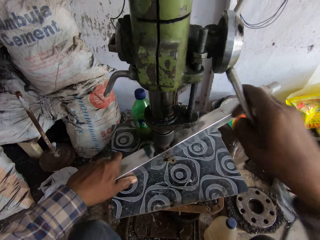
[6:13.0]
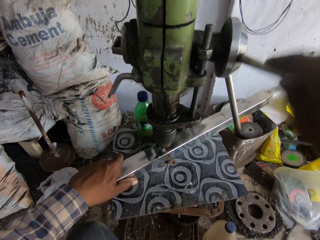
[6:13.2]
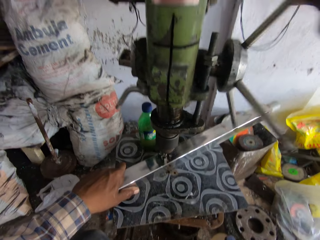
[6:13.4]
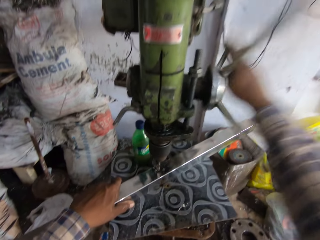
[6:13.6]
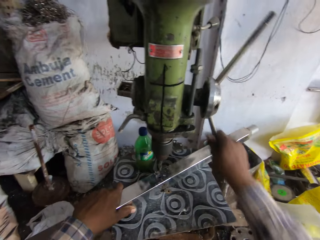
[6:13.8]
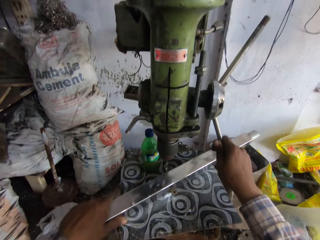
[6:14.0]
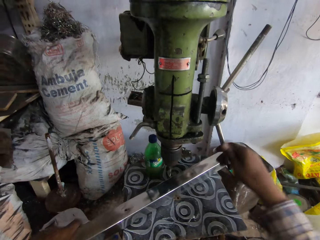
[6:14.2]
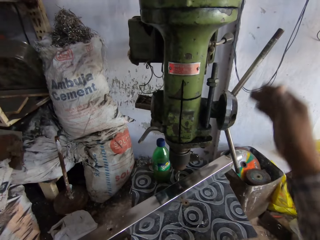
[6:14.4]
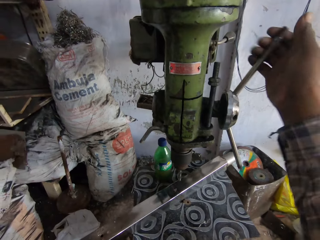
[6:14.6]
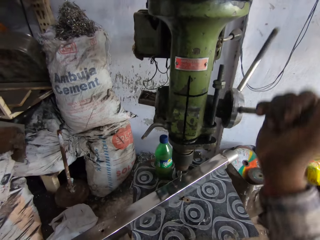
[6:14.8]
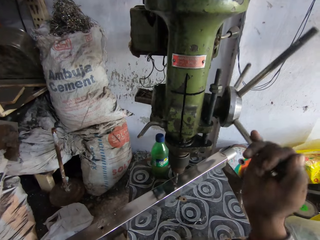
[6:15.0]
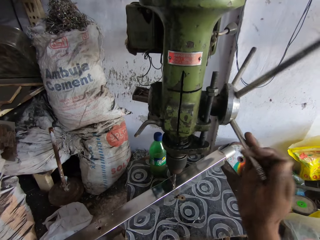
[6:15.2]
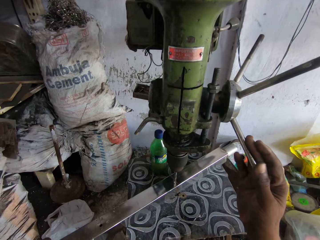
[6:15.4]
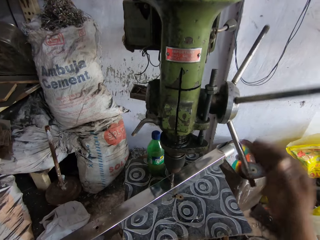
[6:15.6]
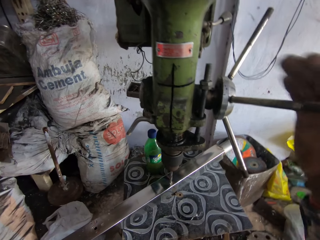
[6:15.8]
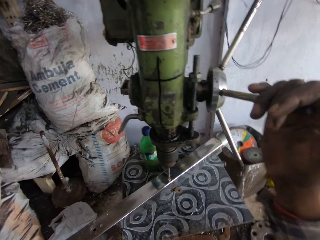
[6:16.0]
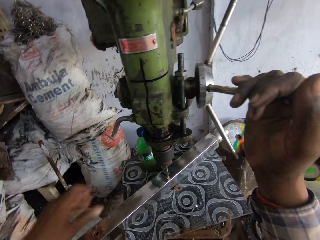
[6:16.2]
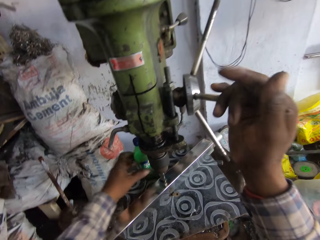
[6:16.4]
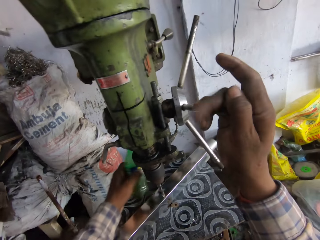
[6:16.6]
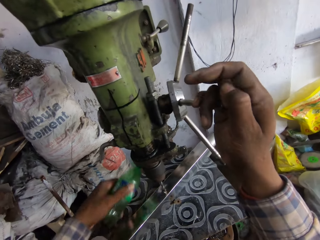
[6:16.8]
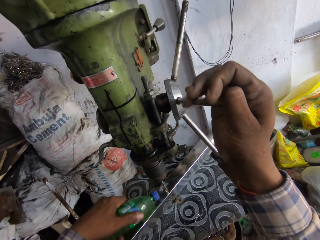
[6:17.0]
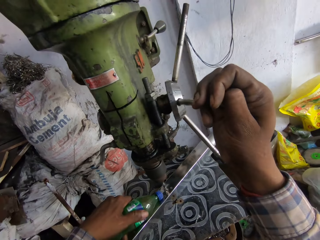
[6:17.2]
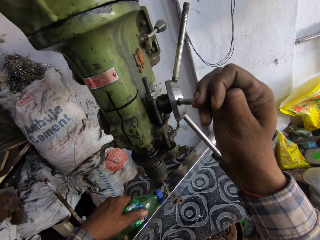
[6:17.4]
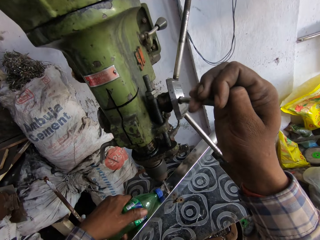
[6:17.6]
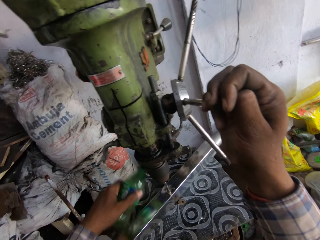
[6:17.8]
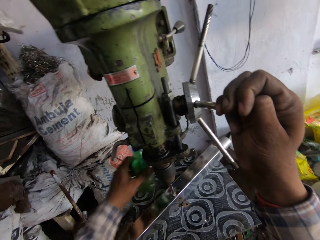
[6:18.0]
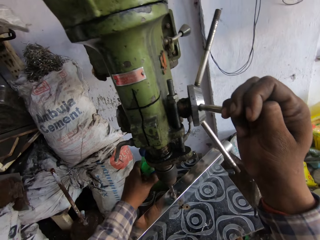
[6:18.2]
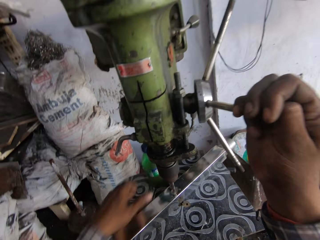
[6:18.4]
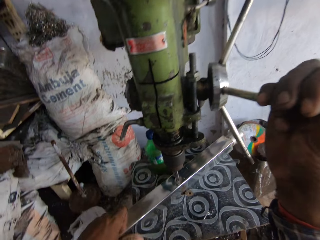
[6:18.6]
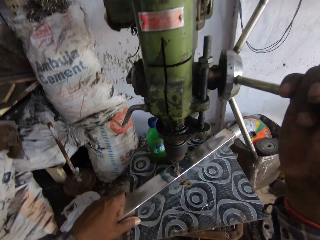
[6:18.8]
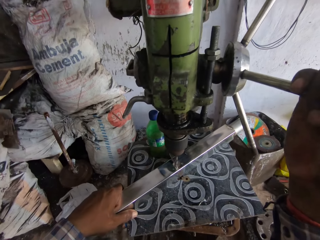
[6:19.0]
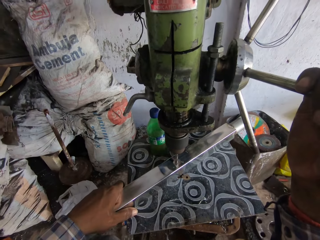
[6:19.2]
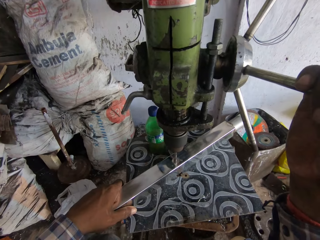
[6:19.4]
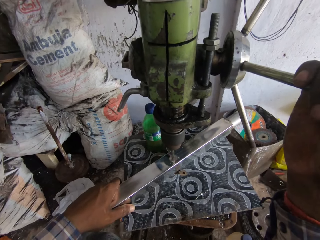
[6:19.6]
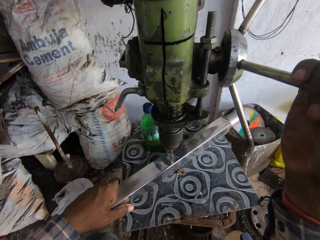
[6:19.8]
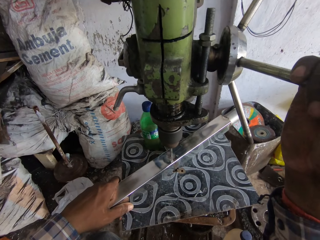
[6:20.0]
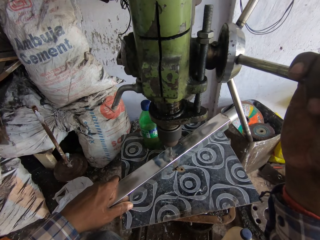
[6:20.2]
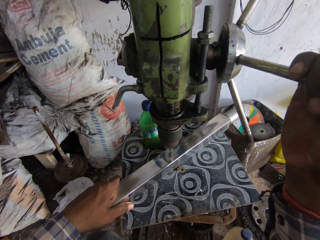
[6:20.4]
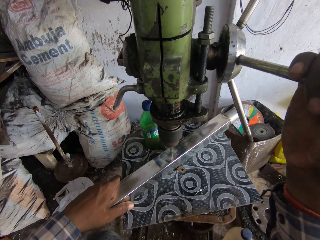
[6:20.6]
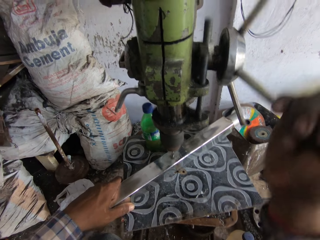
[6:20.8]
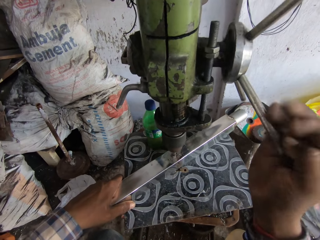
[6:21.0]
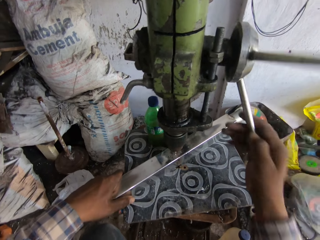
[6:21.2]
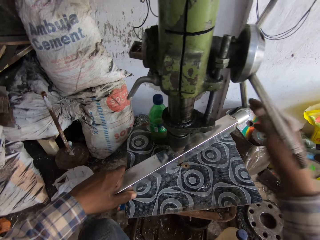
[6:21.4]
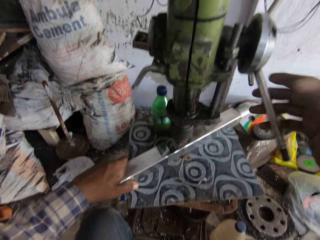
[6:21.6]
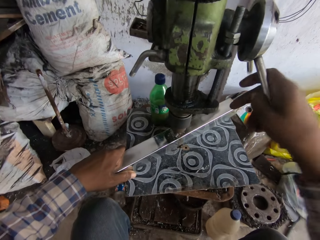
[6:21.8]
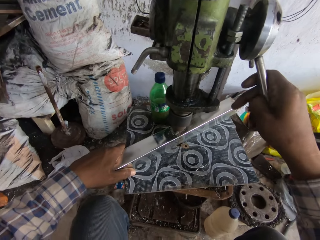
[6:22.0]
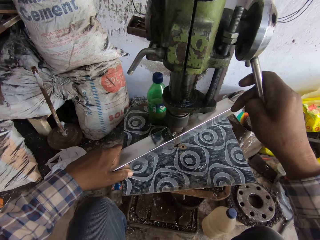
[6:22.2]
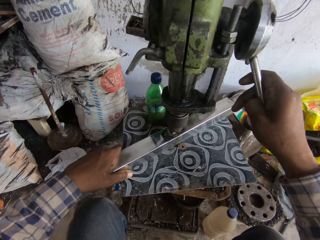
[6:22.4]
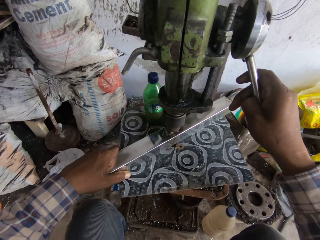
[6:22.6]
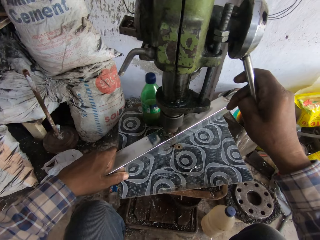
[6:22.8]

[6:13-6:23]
The camera wearer adjusts the metal piece on the work table with his right hand. He moves the metal. He drills a hole in the metal piece in his left hand with the vertical drilling machine. He picks up the bottle of coolant from the table with his left hand. He pours coolant on the metal piece from the bottle of coolant with his left hand. He drops the bottle of coolant on the work table with his left hand.

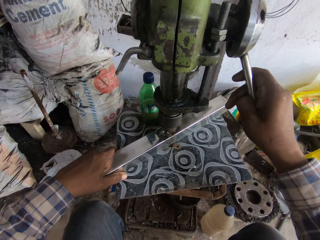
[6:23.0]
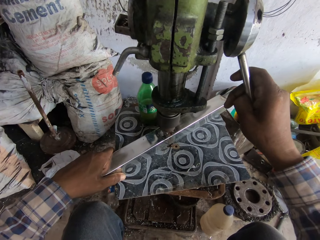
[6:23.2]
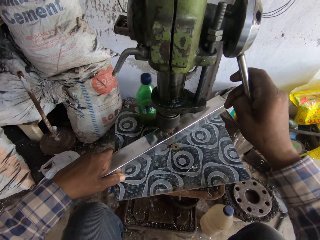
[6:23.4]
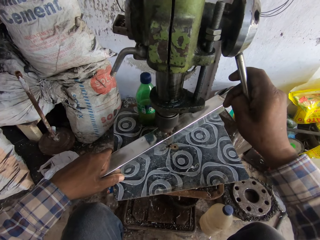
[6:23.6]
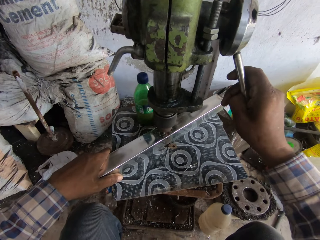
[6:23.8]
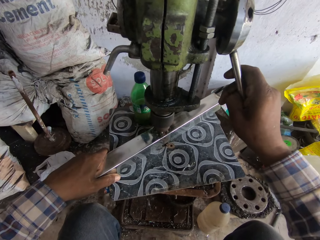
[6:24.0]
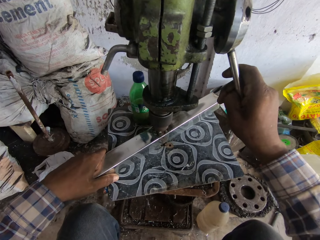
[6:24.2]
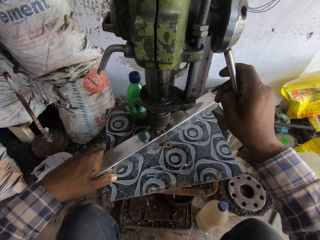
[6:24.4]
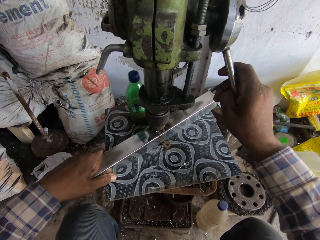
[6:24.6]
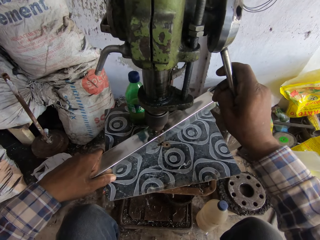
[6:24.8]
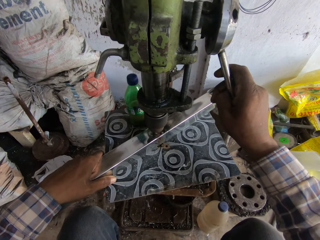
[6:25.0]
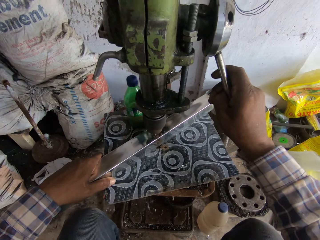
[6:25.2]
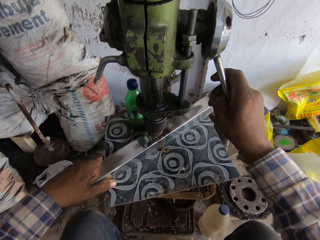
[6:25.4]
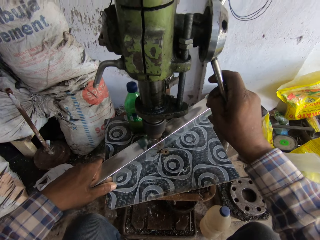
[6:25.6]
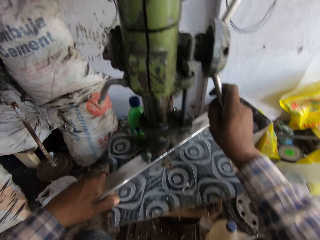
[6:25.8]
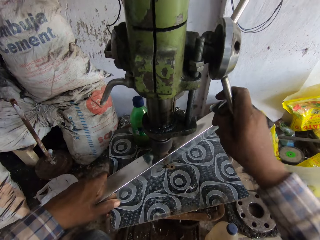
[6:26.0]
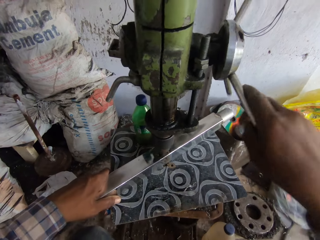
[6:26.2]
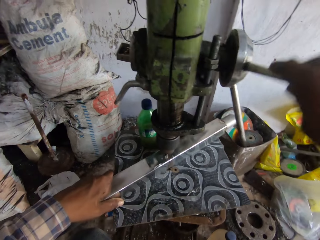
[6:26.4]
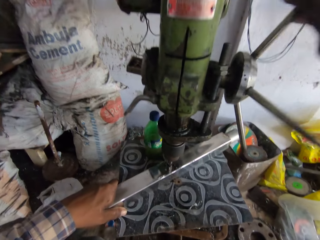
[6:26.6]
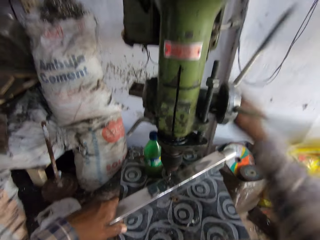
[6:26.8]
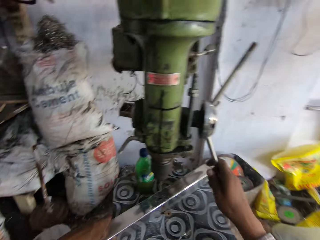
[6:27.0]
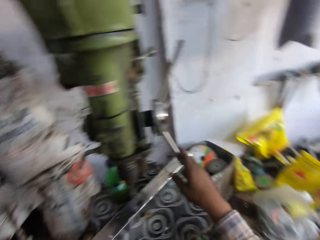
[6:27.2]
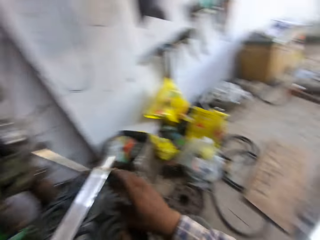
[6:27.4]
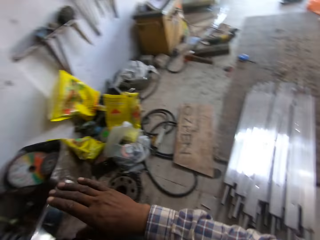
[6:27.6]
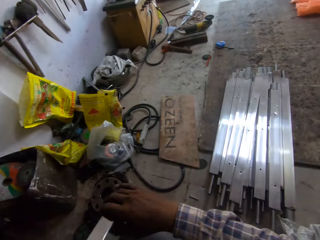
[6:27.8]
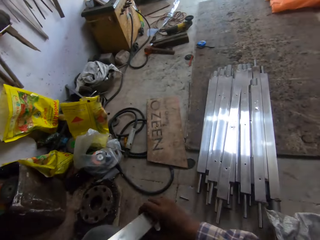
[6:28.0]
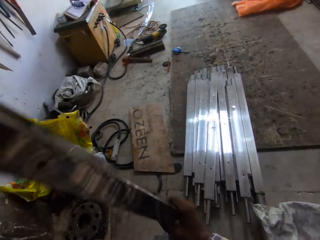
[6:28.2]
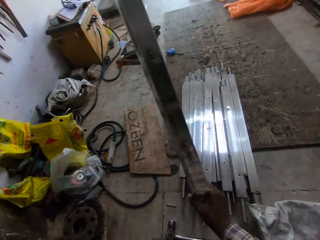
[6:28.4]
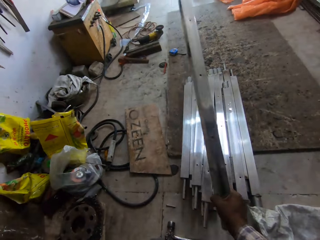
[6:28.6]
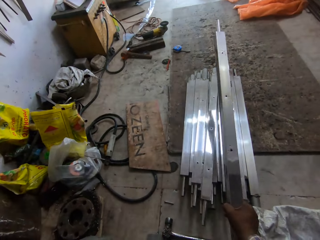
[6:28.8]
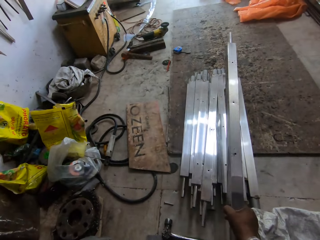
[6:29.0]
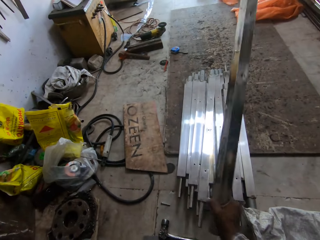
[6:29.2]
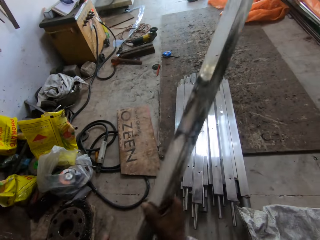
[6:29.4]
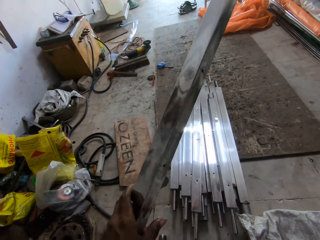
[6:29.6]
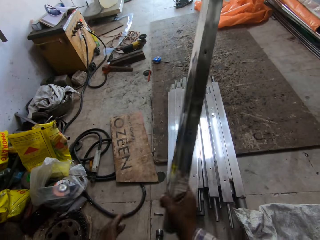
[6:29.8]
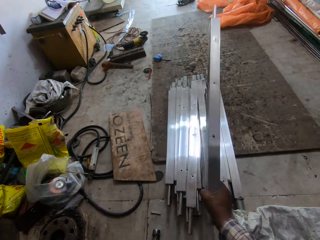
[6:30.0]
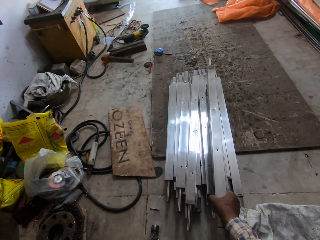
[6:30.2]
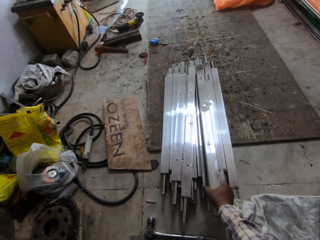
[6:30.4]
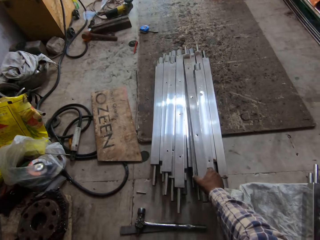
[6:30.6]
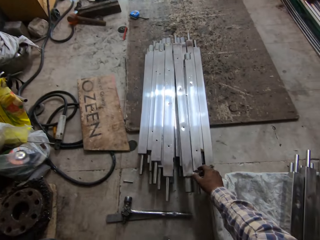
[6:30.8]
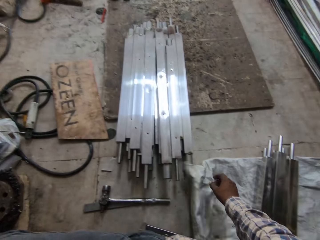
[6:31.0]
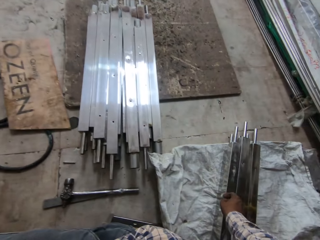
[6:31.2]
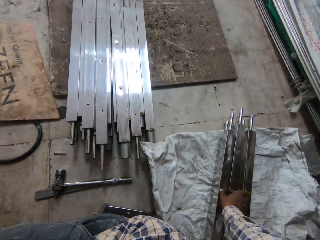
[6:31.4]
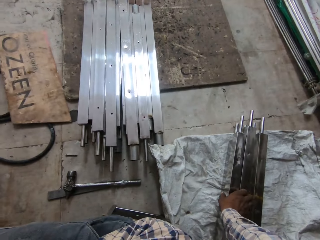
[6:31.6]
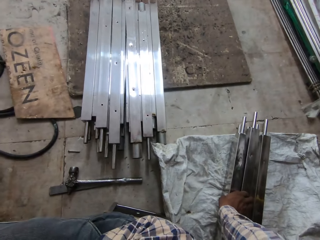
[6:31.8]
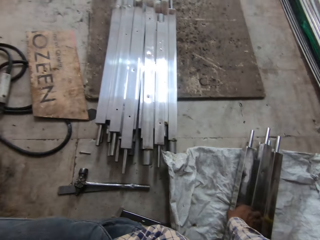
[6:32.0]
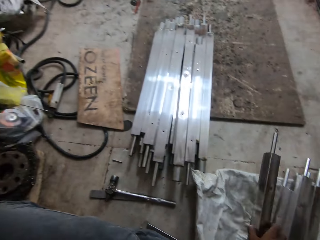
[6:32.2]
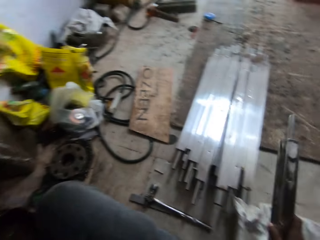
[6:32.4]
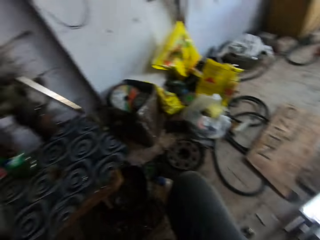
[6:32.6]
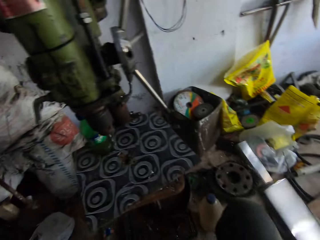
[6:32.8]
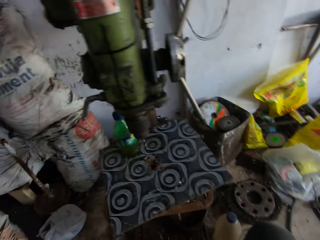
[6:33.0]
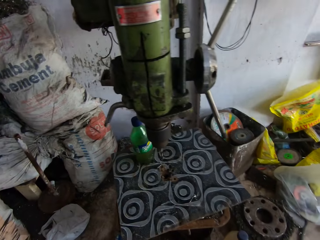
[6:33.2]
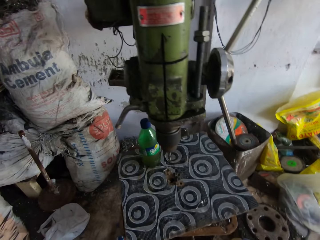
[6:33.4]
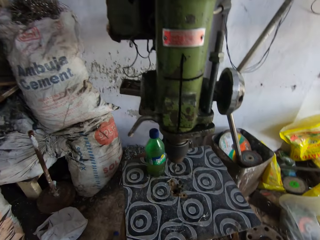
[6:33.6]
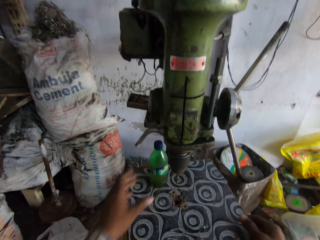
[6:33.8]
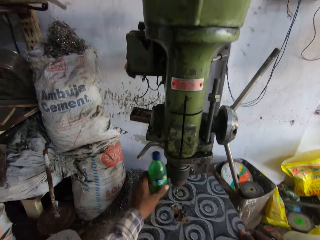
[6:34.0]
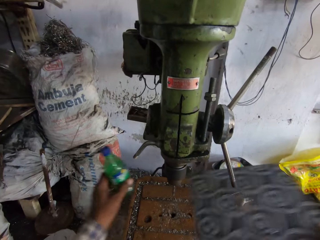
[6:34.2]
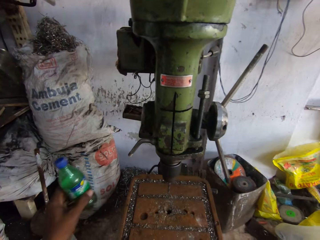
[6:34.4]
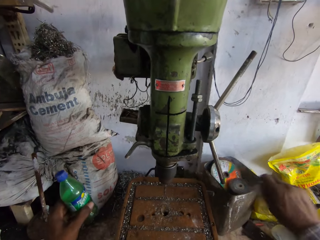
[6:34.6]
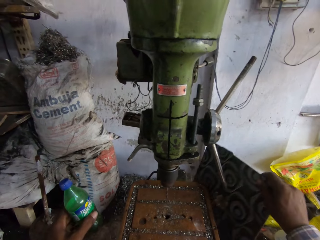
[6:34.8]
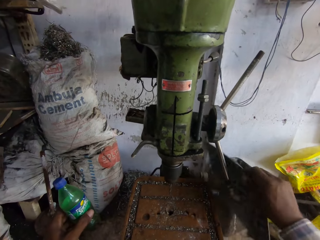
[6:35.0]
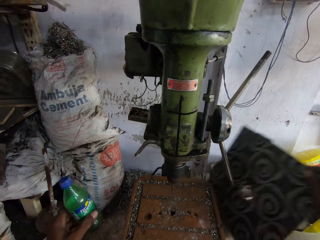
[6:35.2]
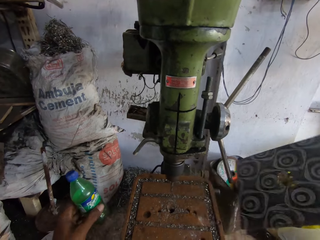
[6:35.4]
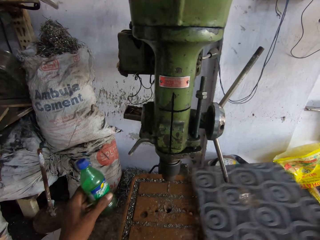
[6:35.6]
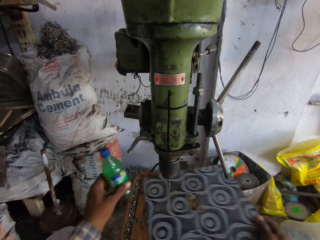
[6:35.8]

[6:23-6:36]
The camera wearer turns the handle of the vertical drilling machine with his right hand. He makes a hole on the metal using the drilling machine. He picks the metal piece from the work table with his hands and places the metal piece on the ground with his right hand. He picks up the metal piece from the ground with his right hand. He picks up the bottle of coolant from the work table with his left hand. He picks up the work table cover from the work table with his right hand. He hits the work table cover on the vertical drilling machine. He places the work table cover on the work table.
